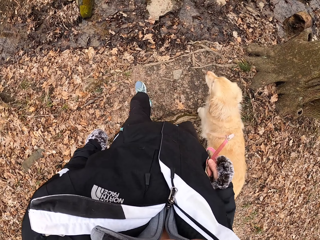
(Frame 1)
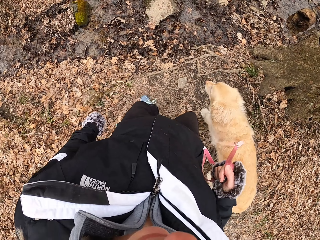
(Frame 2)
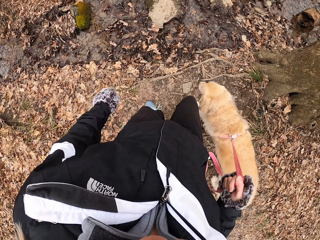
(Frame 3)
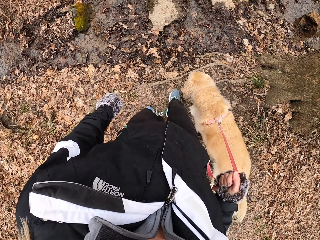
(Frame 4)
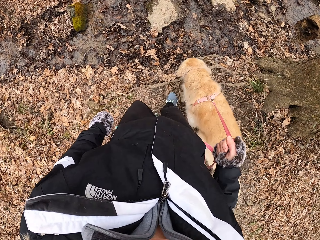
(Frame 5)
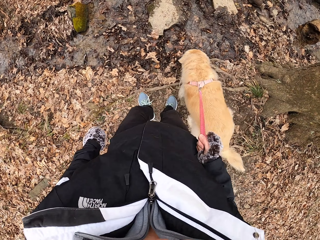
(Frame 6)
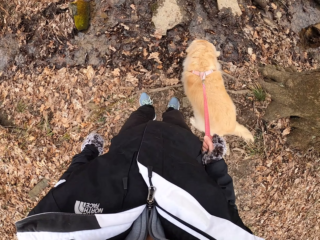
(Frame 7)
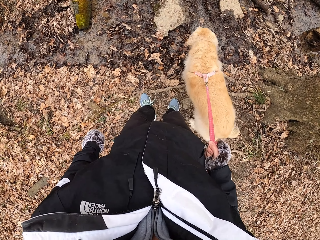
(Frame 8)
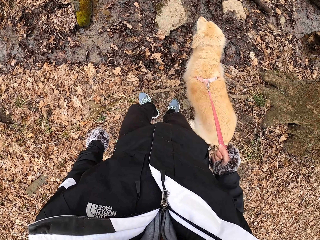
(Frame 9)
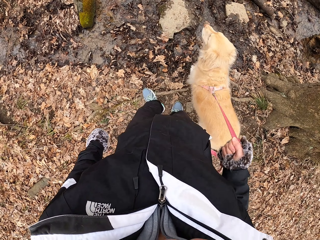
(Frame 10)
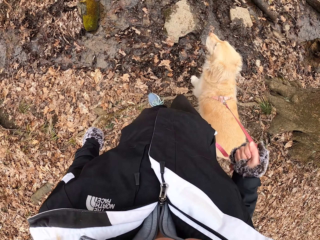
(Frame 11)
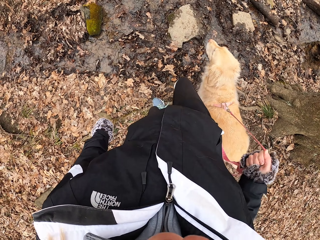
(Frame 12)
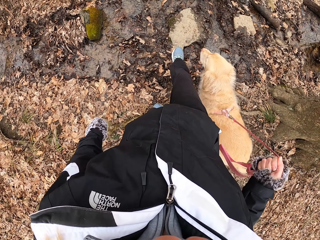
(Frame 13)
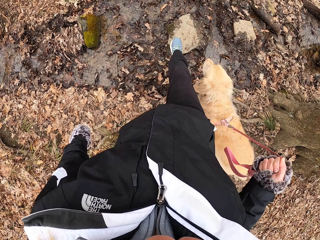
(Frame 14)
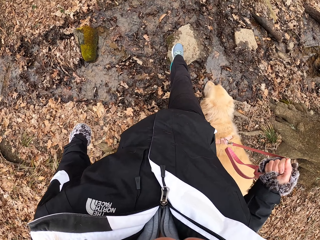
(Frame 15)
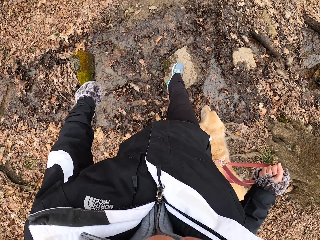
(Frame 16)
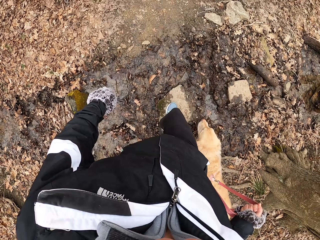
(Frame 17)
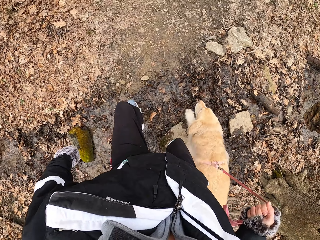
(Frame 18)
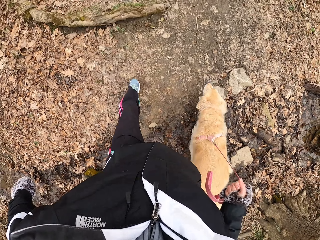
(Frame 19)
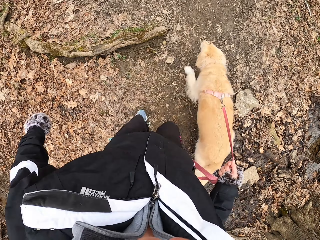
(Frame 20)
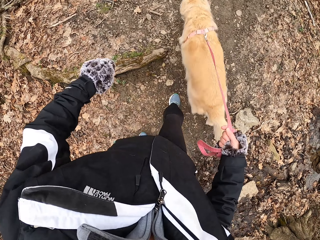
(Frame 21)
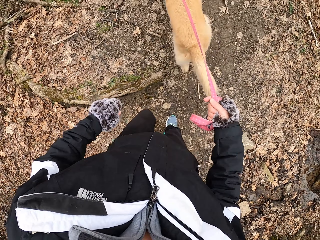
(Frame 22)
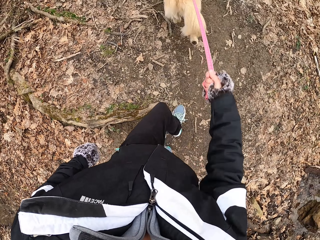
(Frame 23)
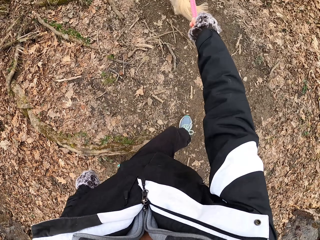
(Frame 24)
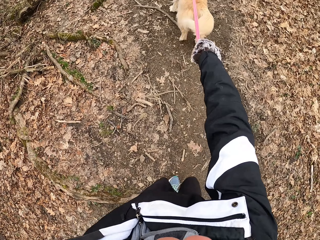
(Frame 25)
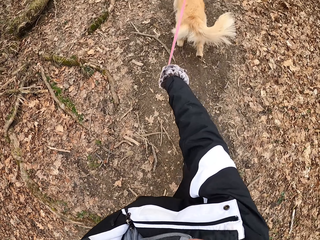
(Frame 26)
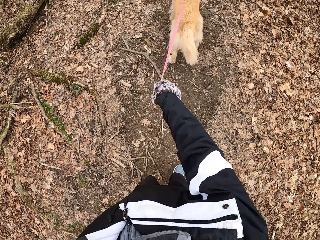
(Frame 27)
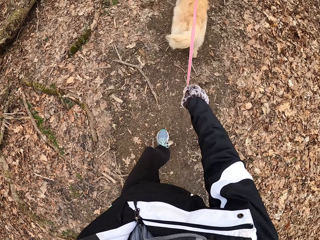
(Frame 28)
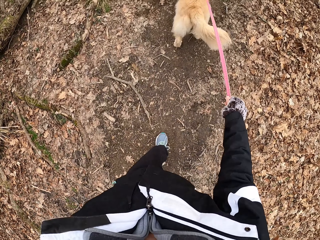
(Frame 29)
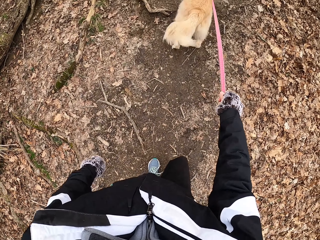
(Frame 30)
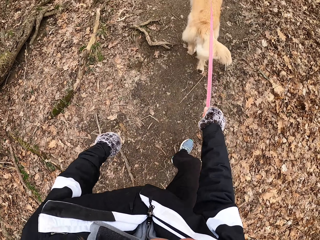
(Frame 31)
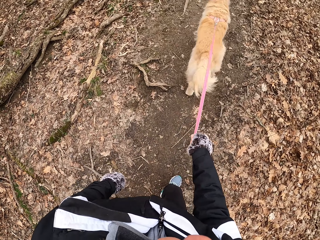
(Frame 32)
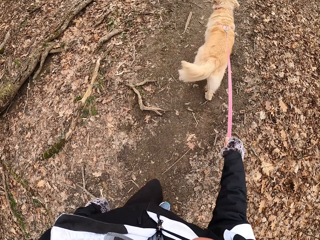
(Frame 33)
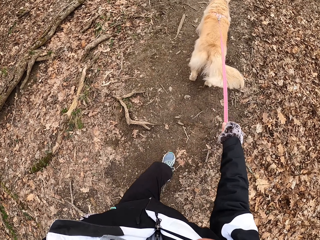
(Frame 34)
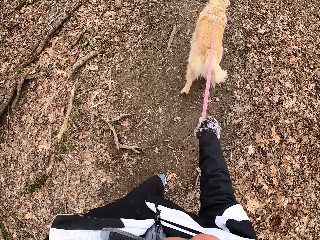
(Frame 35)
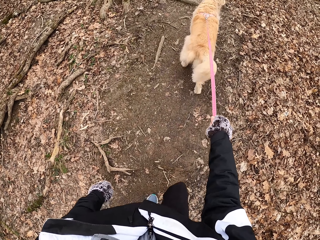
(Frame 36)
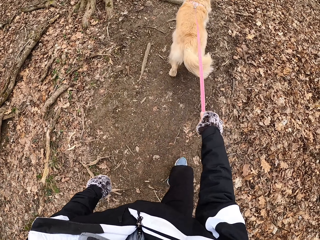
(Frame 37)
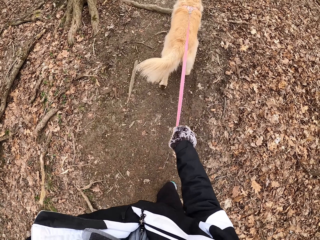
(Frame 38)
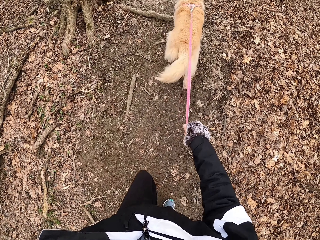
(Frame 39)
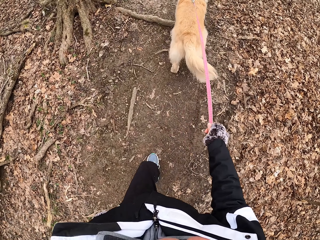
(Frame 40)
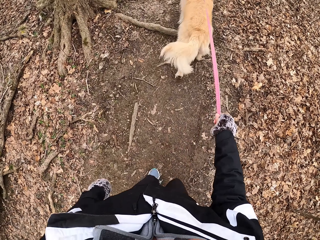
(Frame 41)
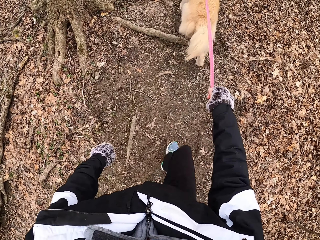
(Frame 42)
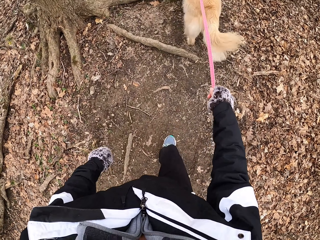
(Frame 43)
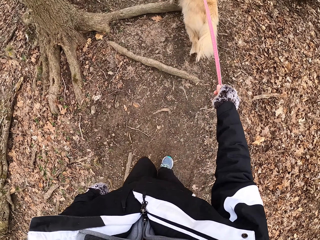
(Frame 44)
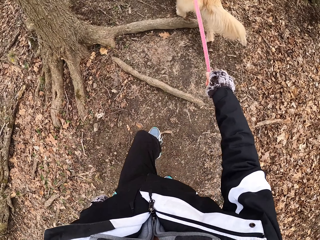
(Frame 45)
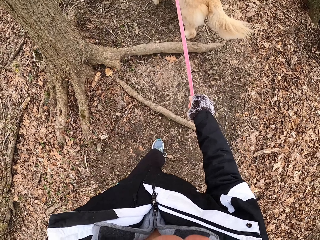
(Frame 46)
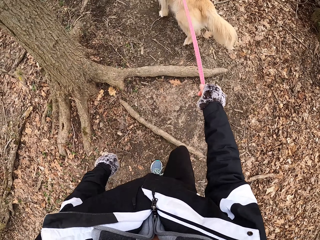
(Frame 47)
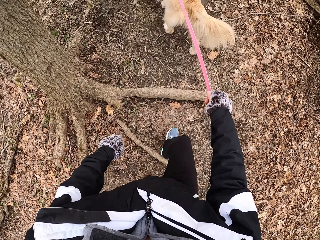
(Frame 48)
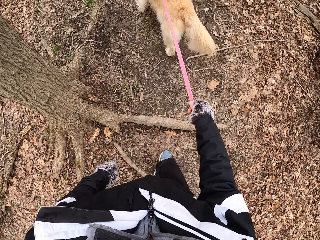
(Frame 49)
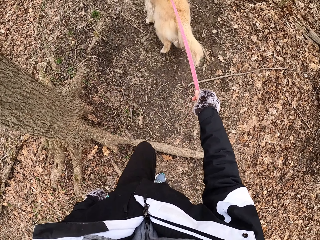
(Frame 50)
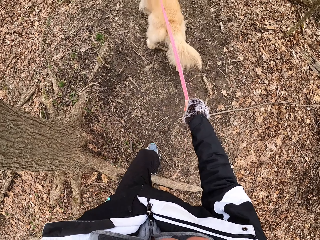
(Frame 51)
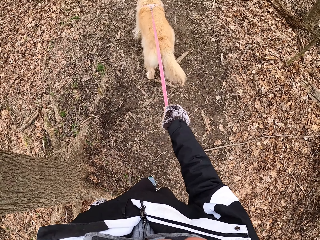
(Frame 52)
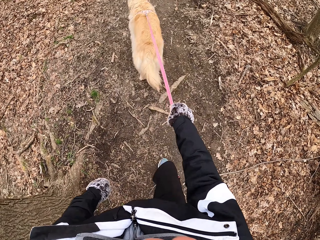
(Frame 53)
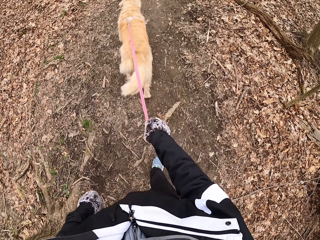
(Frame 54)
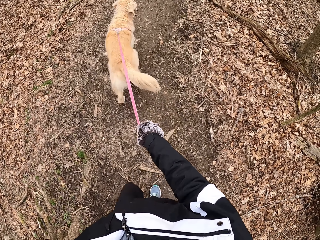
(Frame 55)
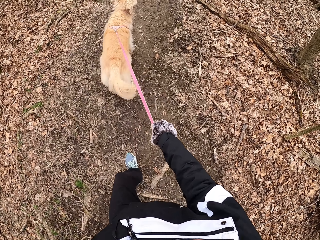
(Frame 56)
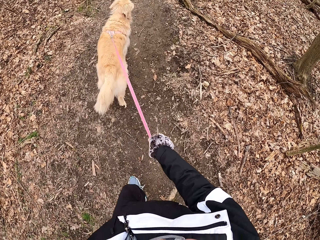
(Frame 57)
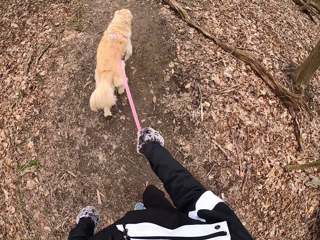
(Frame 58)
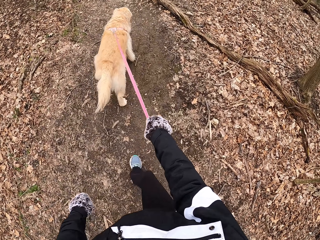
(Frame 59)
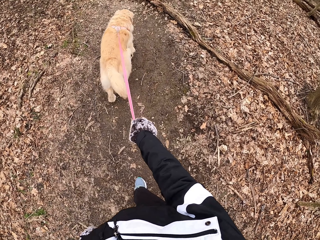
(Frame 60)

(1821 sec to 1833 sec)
The camera wearer steps on a stone. They jump. They walk on a path.

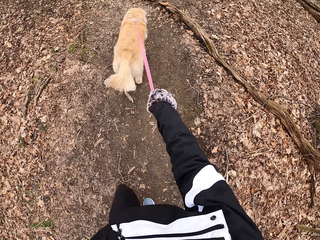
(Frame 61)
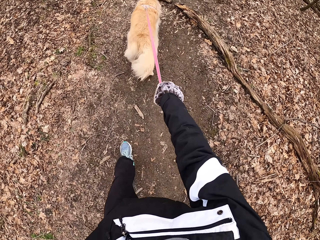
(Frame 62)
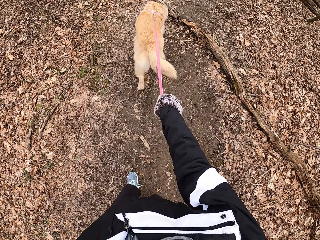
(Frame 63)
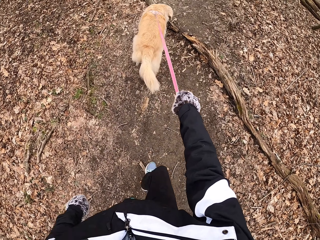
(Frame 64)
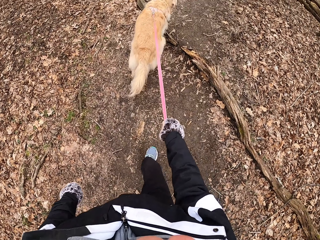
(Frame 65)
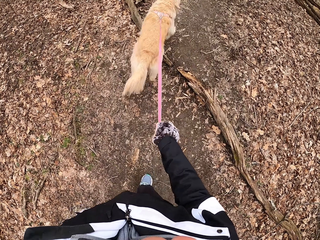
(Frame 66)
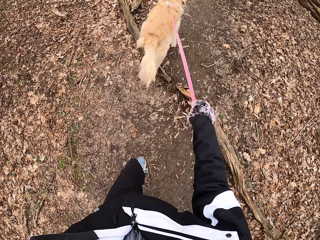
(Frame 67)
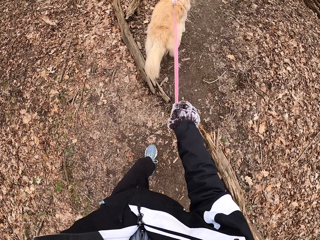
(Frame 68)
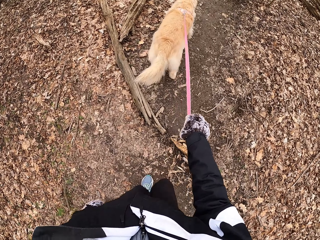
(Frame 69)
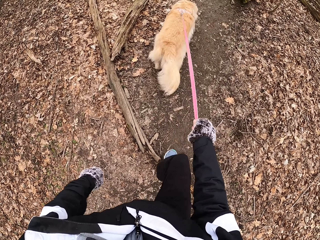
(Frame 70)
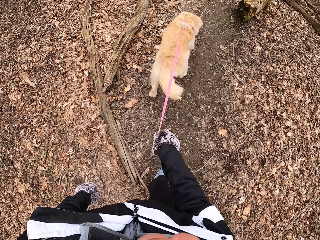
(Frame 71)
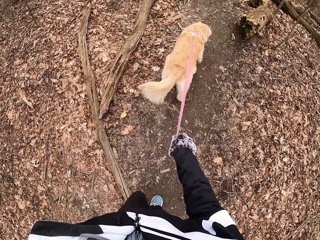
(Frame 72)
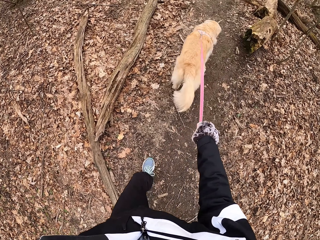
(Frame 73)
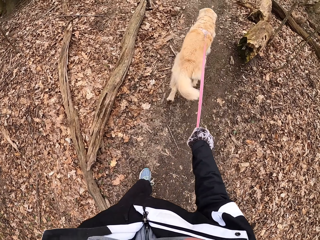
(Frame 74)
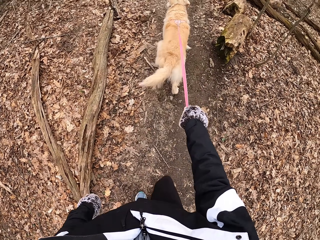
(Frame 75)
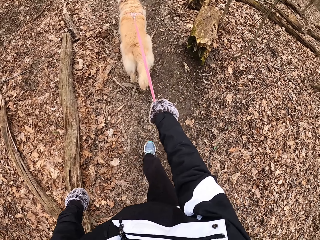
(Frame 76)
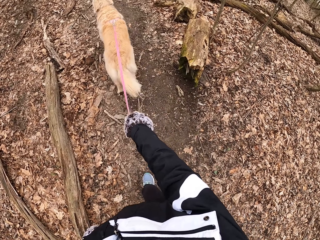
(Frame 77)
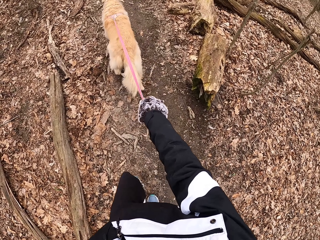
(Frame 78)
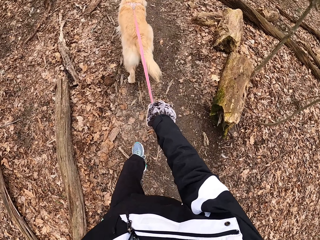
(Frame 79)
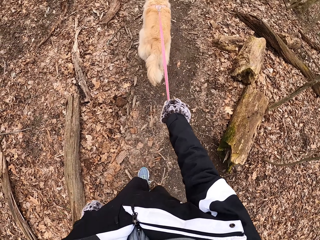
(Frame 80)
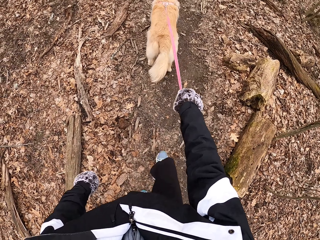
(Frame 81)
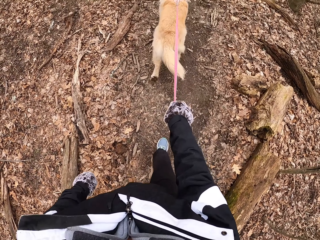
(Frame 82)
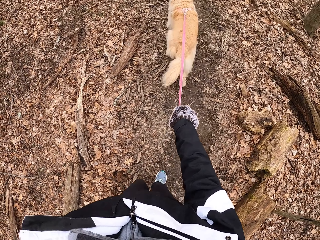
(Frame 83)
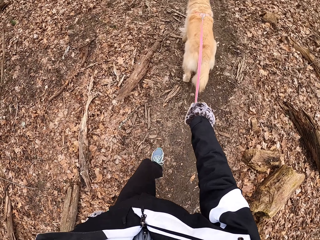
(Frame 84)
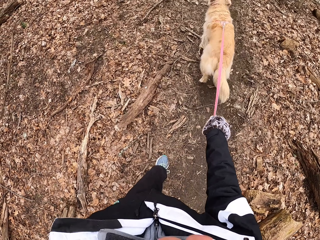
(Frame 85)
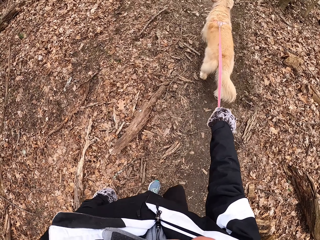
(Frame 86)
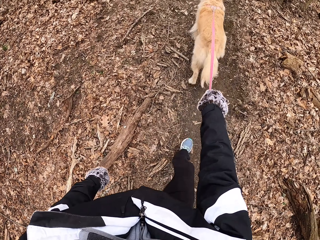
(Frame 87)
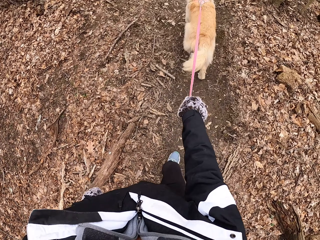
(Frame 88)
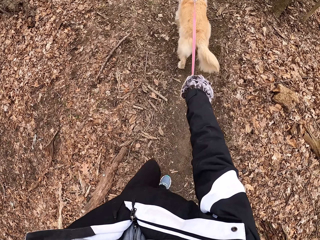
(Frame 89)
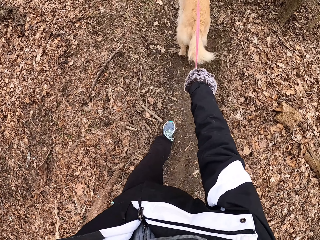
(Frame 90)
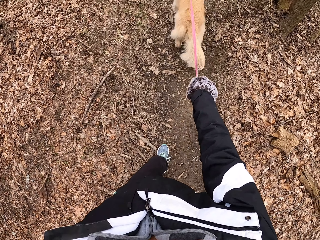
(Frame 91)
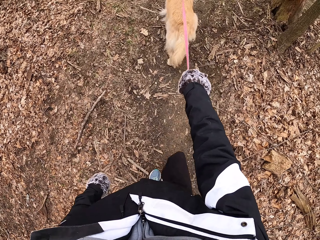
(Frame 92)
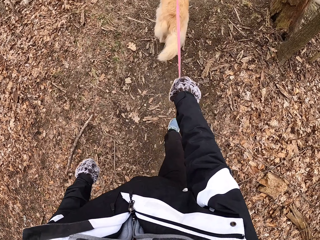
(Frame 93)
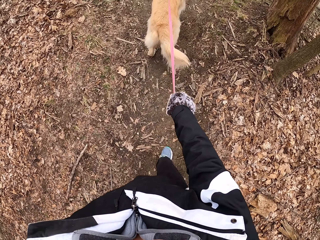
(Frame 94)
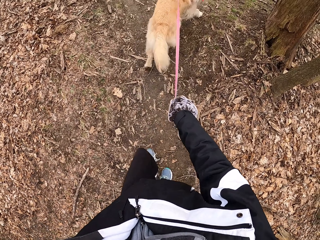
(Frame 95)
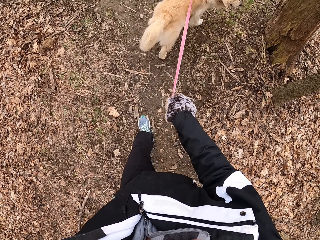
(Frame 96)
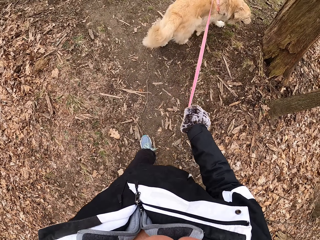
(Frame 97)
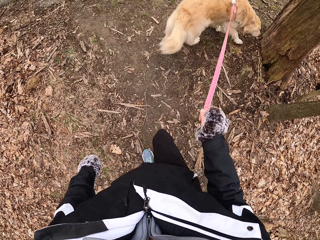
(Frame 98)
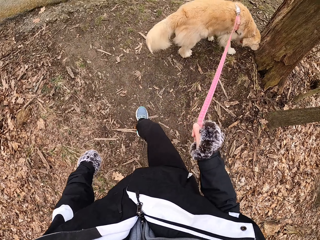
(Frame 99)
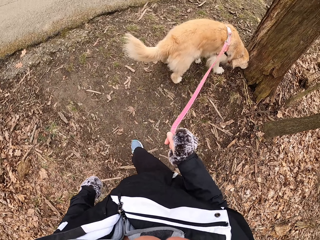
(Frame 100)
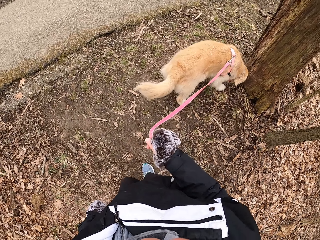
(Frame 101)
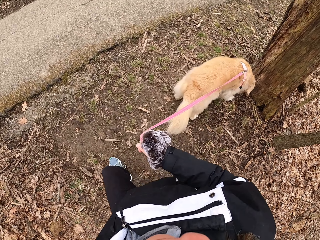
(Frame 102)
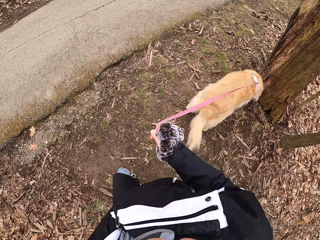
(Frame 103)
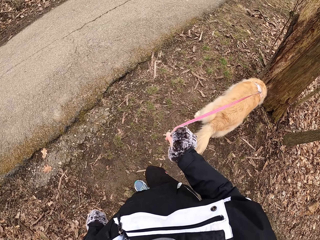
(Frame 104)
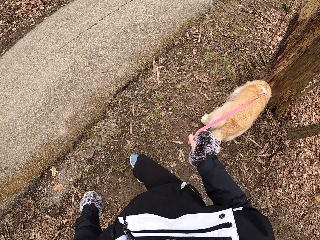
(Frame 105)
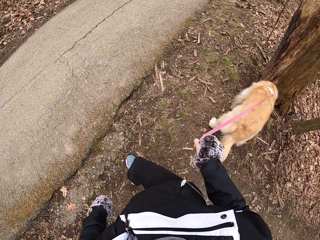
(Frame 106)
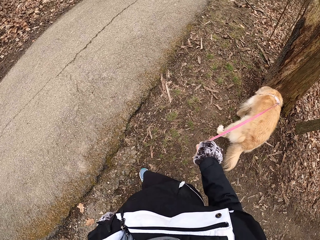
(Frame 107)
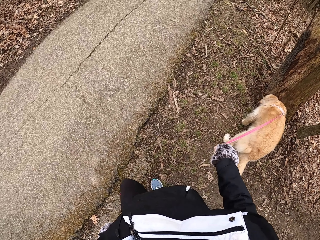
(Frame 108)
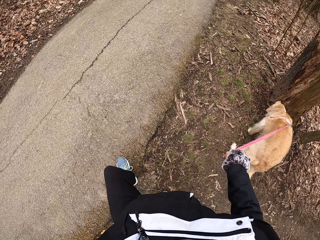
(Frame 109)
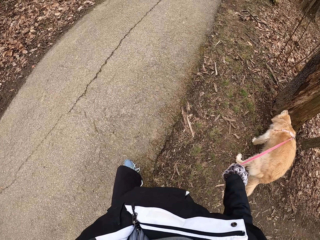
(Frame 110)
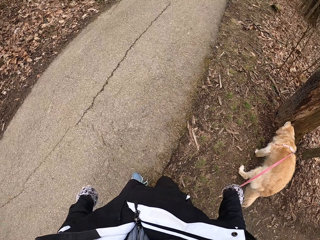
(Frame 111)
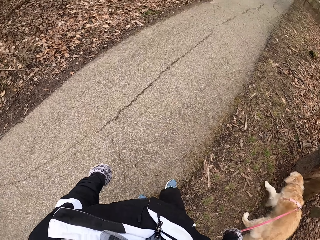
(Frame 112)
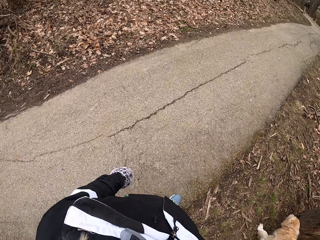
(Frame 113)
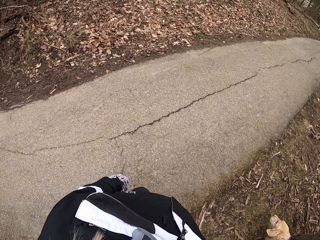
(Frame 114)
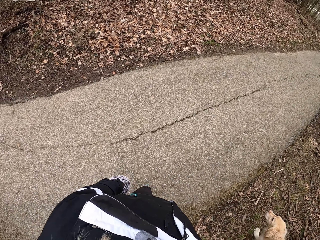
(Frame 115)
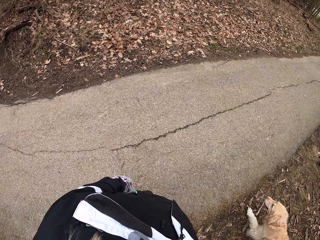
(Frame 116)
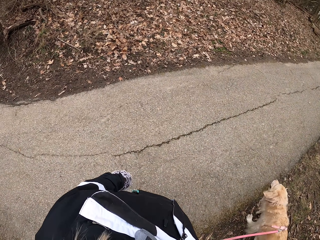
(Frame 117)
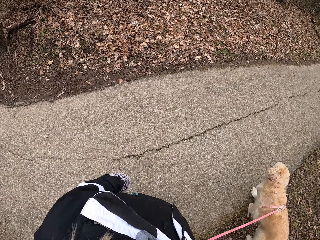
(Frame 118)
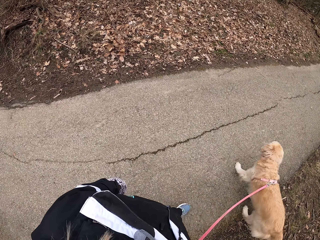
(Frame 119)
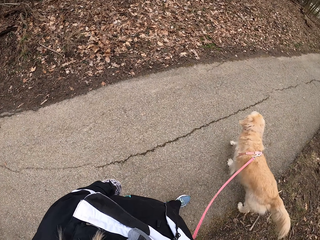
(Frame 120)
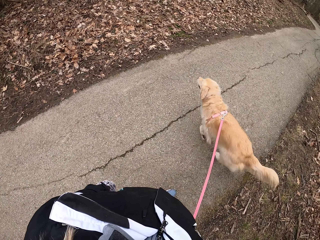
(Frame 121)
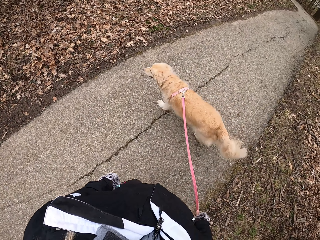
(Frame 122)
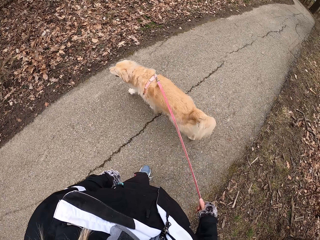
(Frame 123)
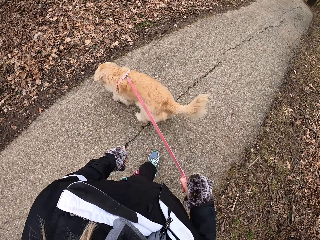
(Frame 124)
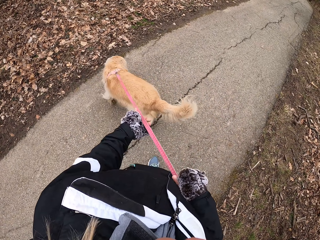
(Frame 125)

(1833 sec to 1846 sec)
The camera wearer walks with his dog on the pathway. They stop. They walk on a walkway.
